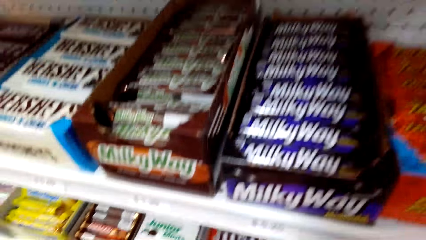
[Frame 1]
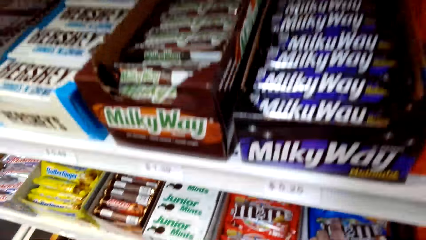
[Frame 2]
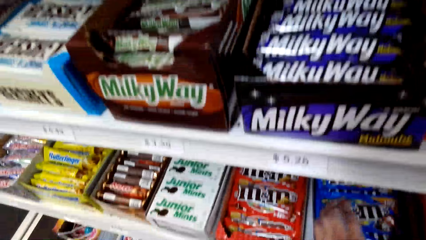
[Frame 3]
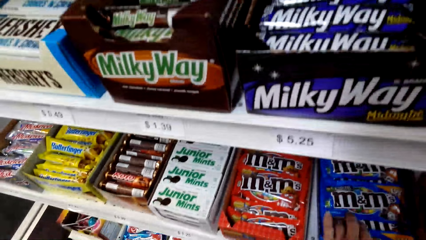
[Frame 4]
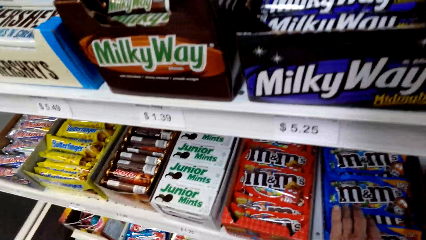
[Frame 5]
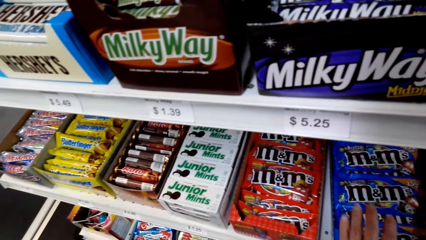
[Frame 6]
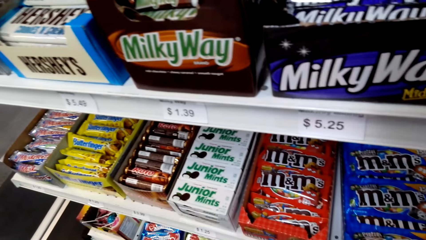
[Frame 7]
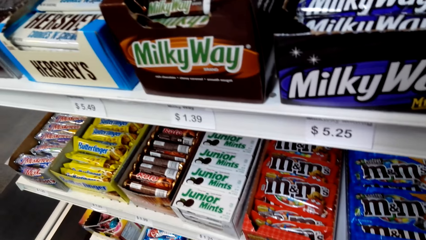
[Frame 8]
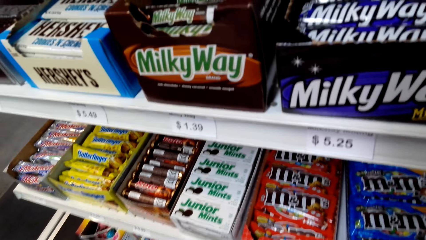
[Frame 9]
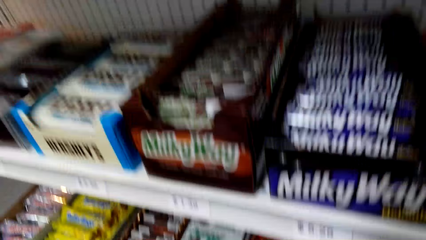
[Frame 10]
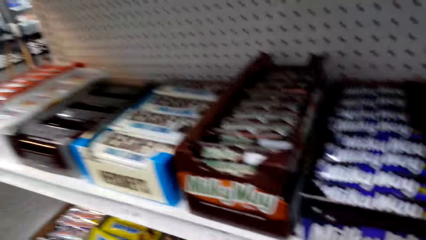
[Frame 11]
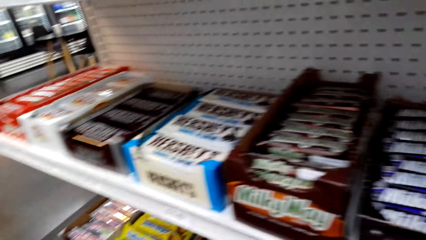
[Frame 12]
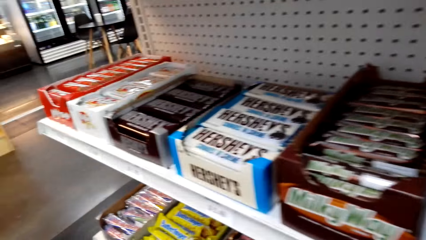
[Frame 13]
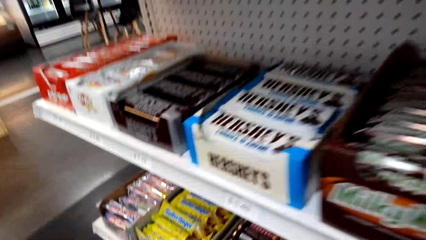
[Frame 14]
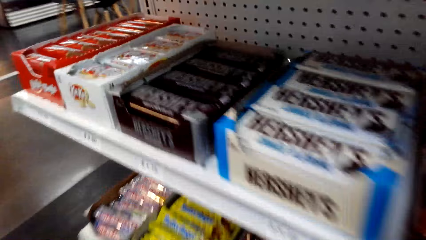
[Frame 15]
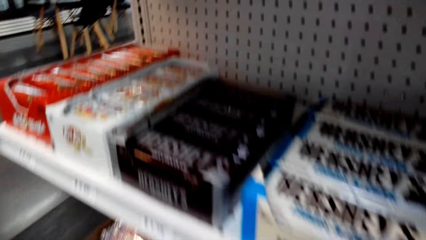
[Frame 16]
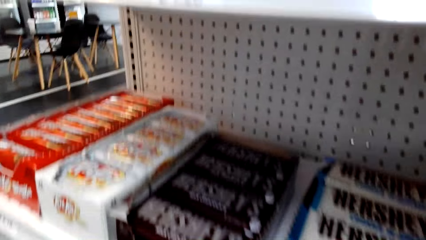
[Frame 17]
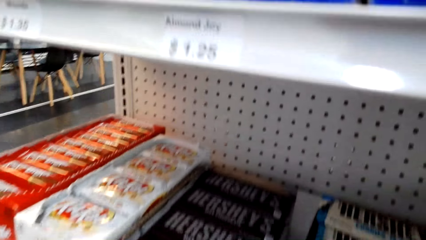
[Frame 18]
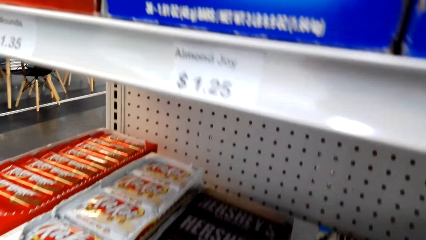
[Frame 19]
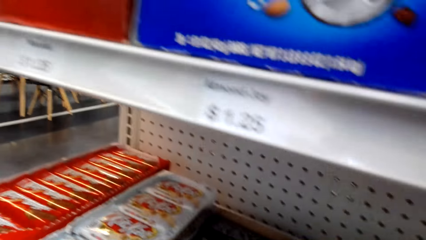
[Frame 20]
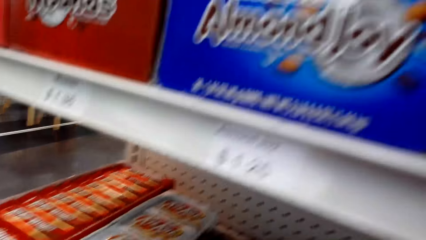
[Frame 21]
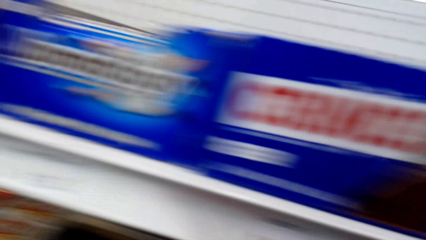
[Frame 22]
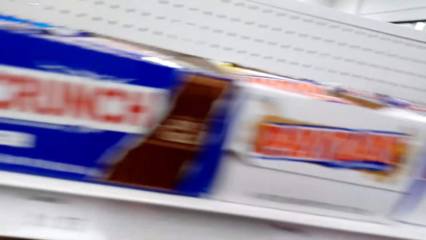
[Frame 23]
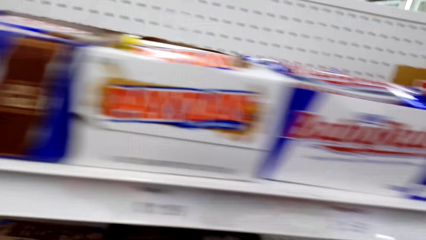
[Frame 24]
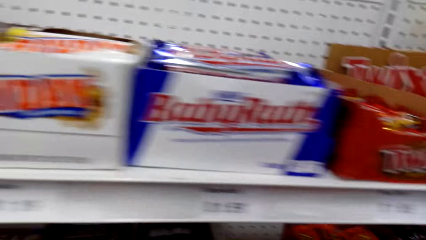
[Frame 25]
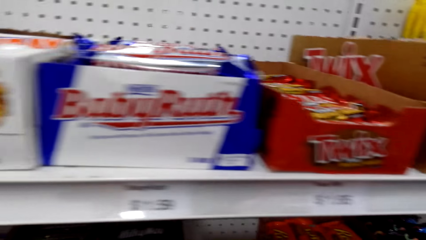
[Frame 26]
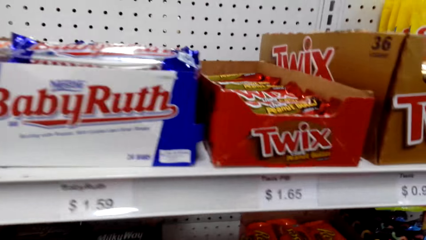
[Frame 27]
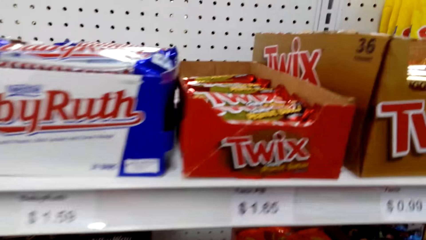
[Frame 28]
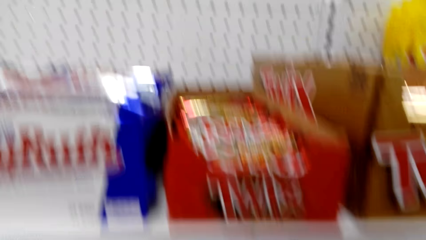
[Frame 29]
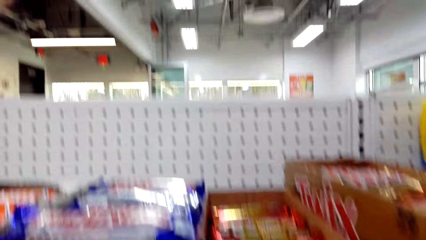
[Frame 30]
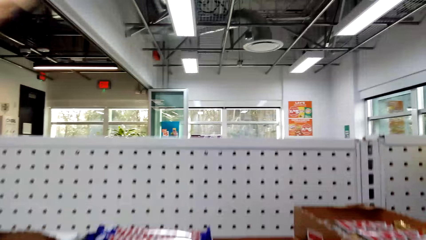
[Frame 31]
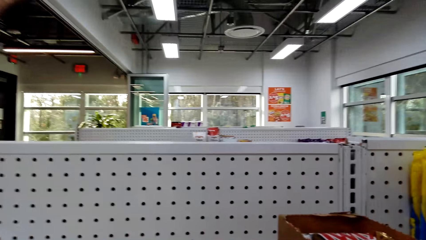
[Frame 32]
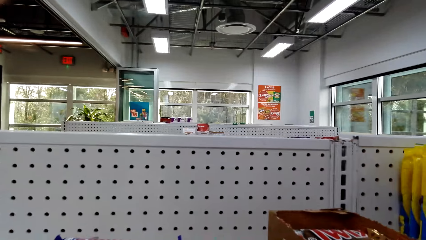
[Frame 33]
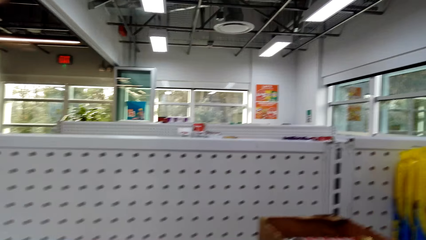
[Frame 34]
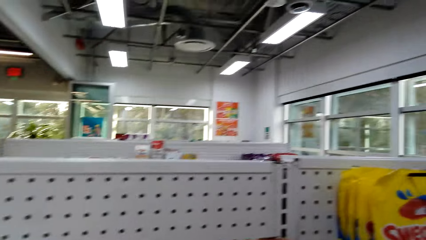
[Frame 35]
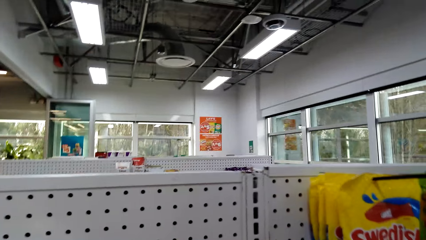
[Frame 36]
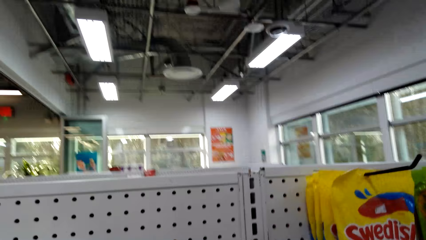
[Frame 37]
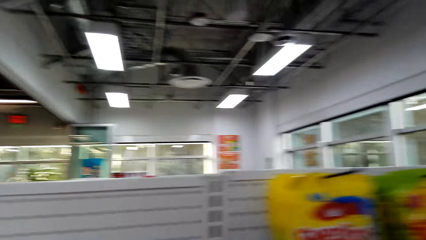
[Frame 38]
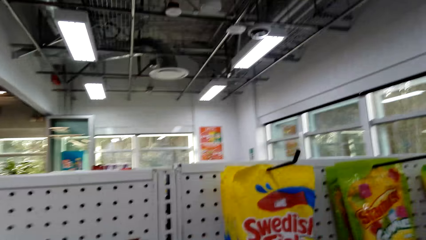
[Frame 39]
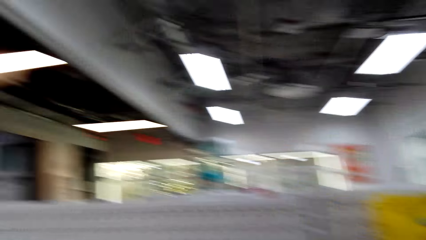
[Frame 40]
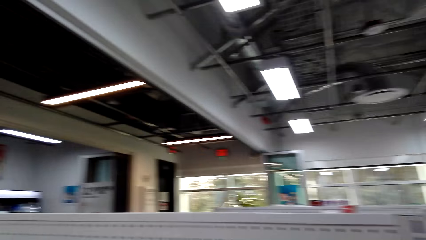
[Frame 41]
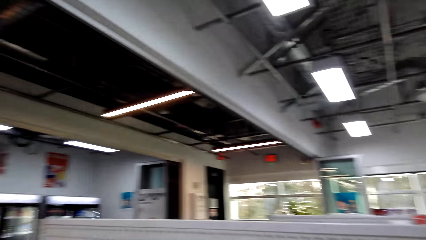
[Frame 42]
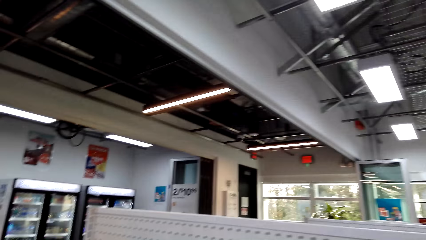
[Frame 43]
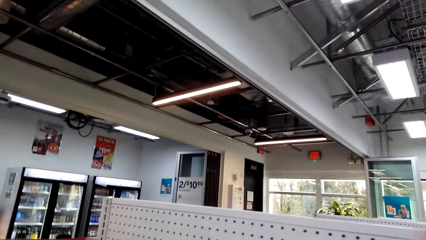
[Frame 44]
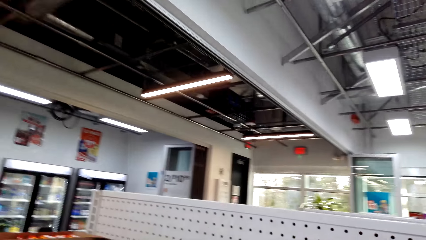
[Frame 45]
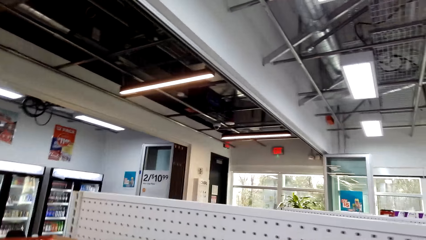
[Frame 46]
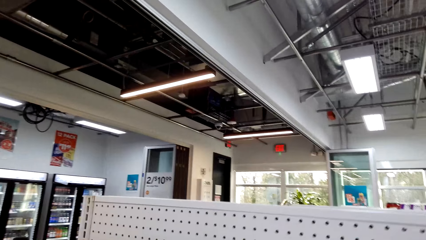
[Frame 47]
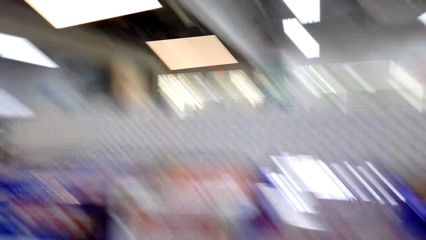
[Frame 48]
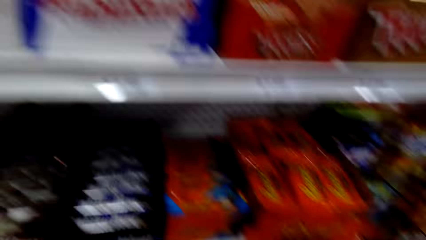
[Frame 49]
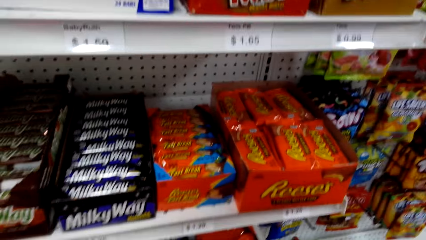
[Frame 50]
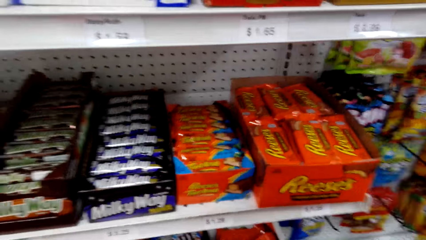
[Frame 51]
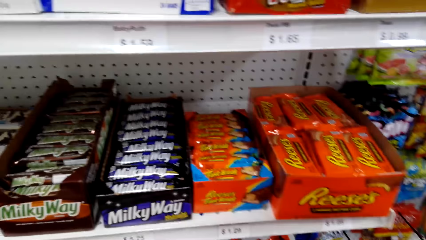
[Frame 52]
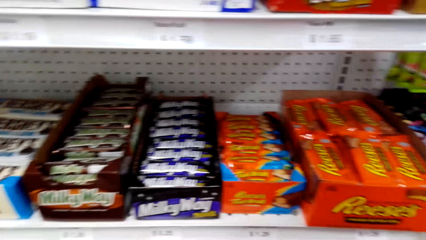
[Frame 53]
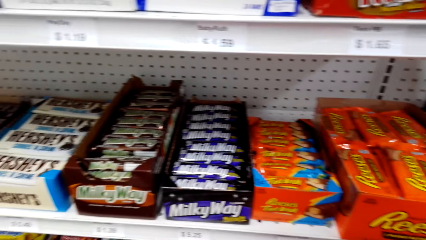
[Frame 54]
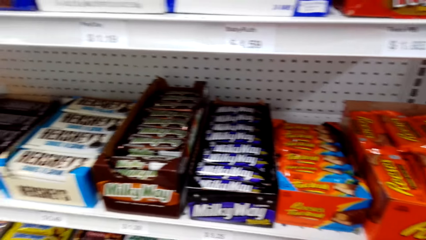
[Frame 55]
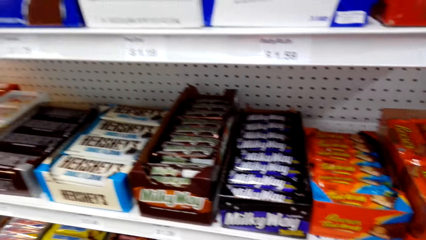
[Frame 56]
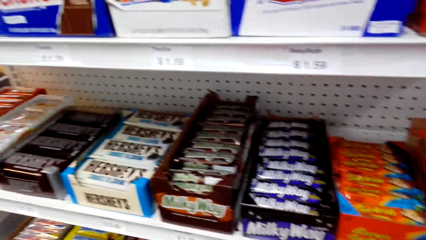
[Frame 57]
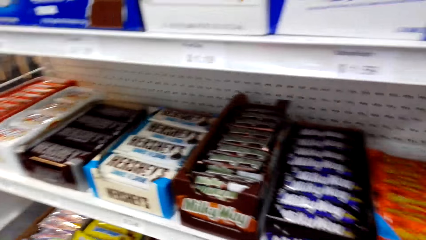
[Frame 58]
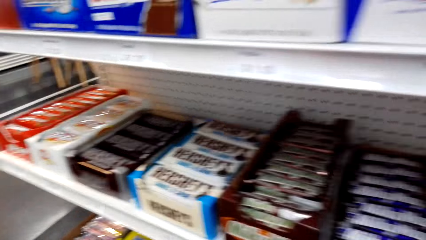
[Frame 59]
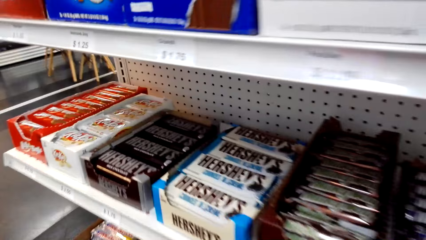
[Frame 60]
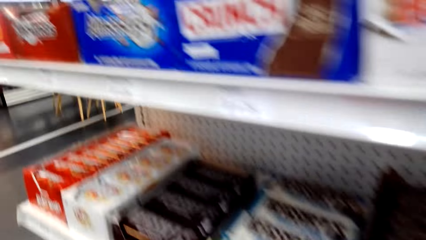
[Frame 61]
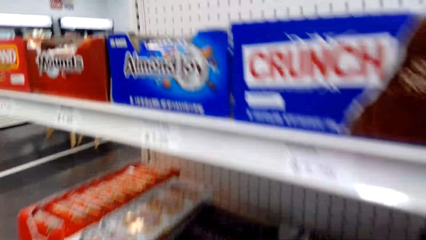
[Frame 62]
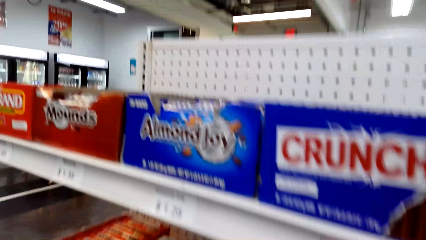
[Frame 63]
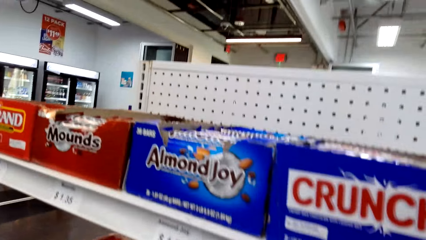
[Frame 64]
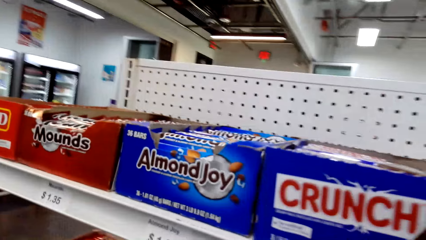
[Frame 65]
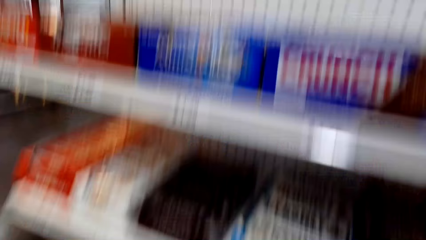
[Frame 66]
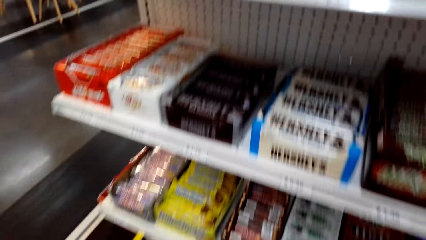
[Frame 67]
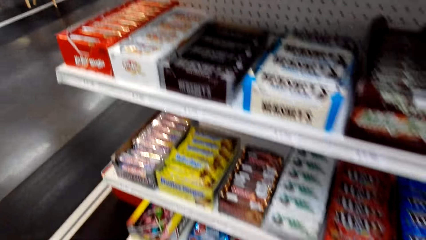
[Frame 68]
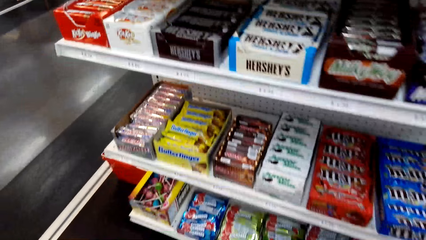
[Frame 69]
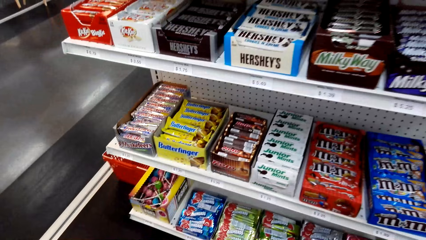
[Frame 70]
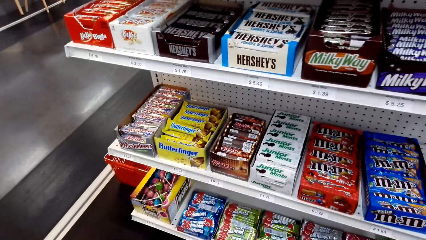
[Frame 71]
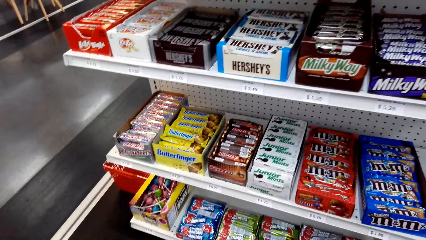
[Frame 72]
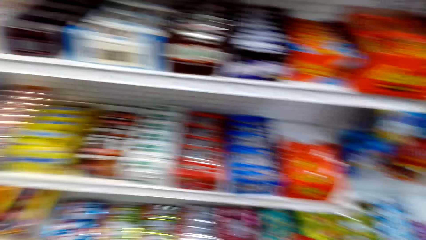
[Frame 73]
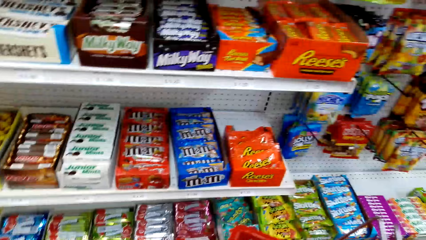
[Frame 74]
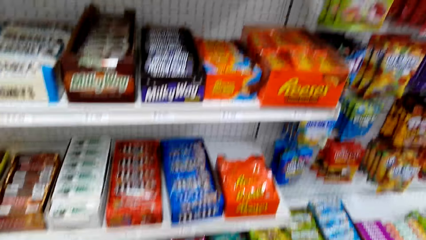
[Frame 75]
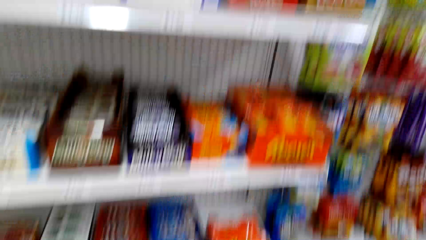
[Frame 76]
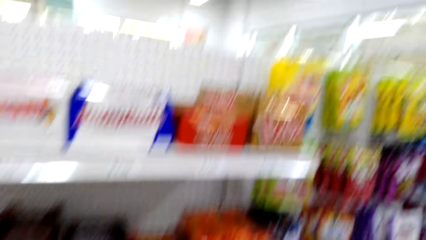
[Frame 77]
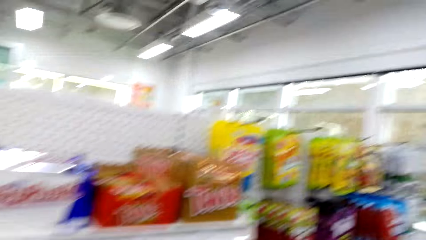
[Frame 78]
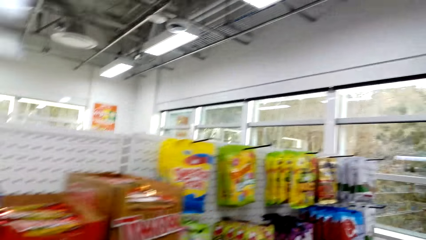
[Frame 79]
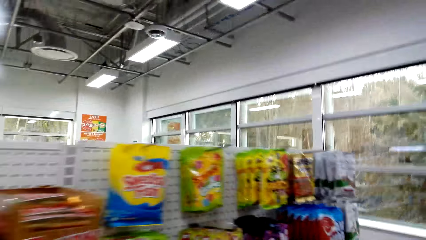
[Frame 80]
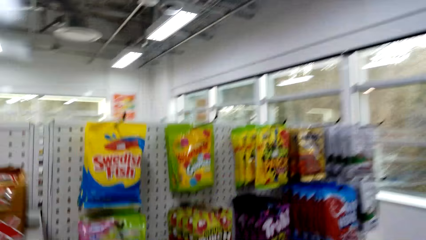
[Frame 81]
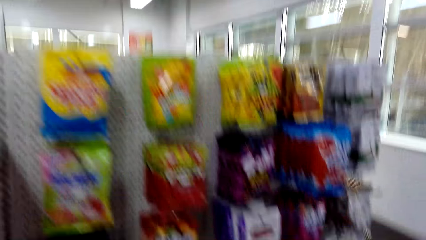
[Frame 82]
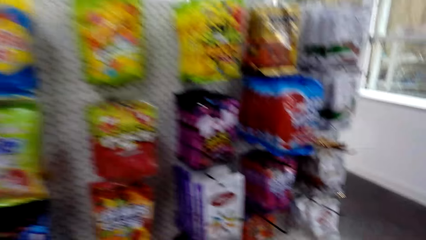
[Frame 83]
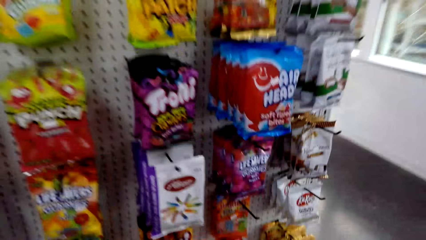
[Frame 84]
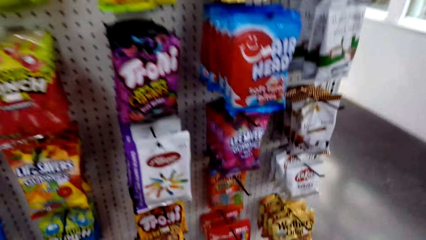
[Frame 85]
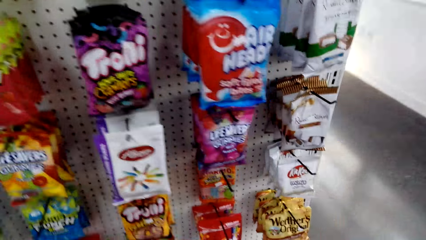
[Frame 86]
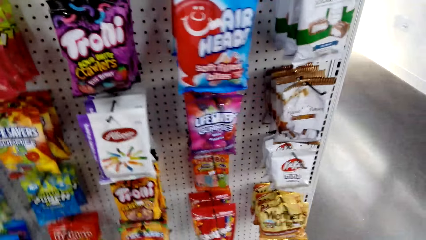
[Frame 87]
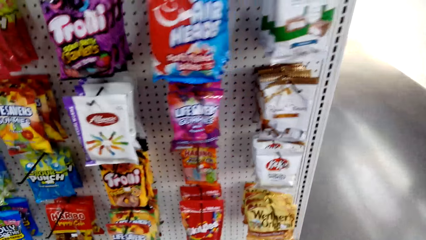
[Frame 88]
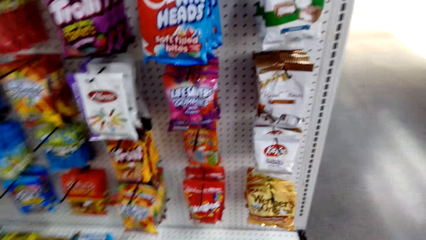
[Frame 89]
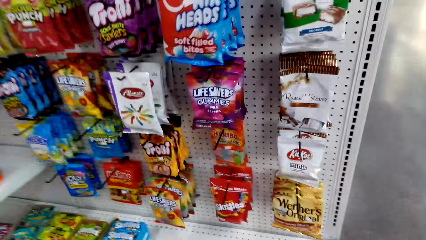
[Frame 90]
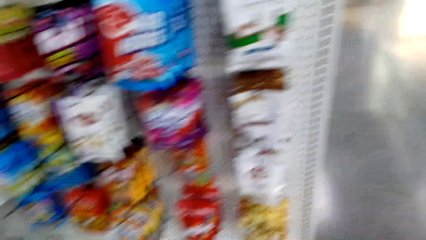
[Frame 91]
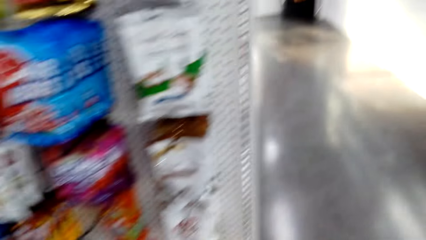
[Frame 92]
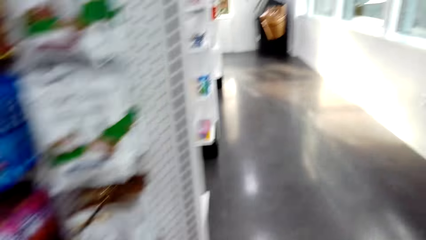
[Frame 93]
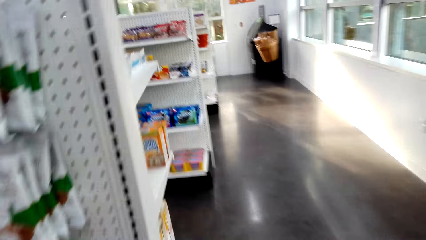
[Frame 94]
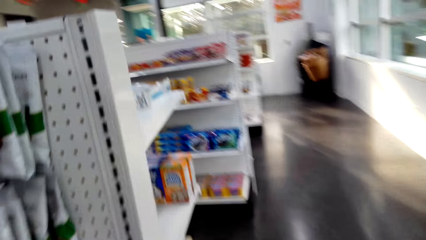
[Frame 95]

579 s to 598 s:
The camera wearer returns something on the shelf and looks around the supermarket shelves. A person makes a step. The camera wearer picks Twix from the shelf. The person touches a box of something on the shelf. The camera wearer looks around the supermarket shelves. The person makes a step. The camera wearer picks something from the shelf and looks around the supermarket shelves.
